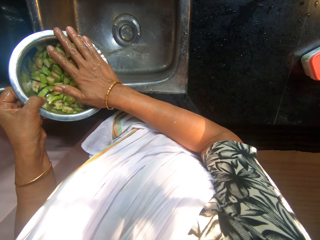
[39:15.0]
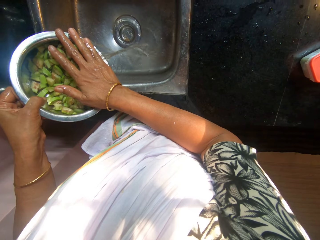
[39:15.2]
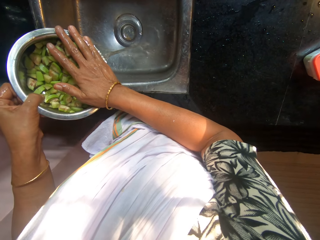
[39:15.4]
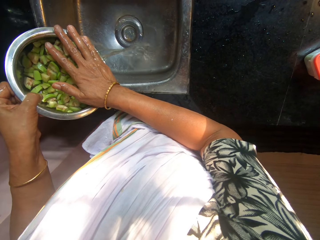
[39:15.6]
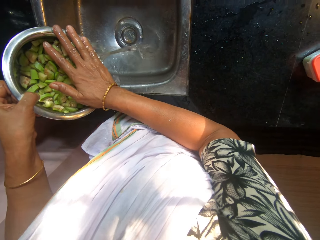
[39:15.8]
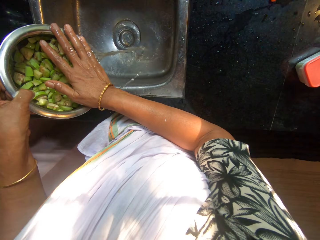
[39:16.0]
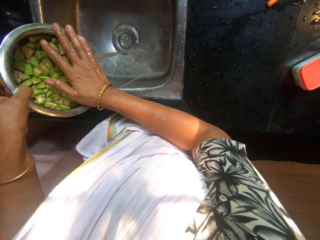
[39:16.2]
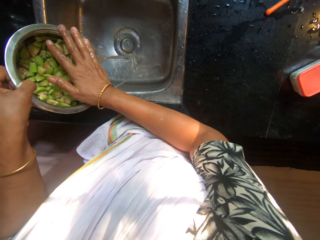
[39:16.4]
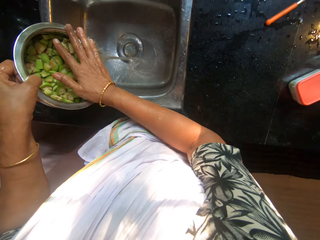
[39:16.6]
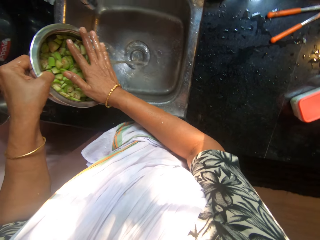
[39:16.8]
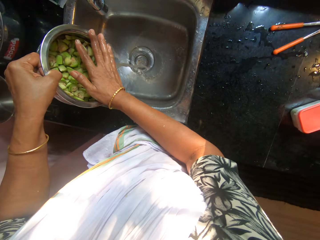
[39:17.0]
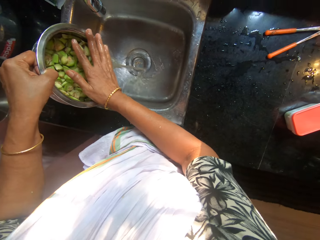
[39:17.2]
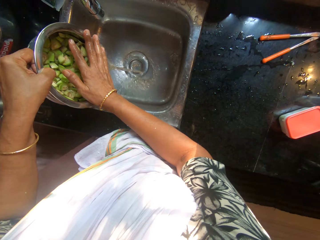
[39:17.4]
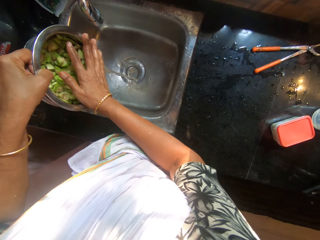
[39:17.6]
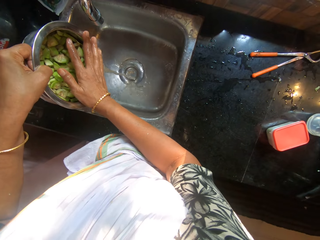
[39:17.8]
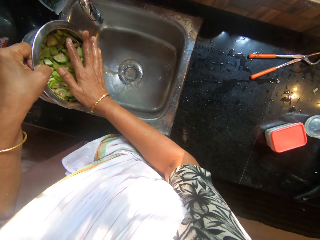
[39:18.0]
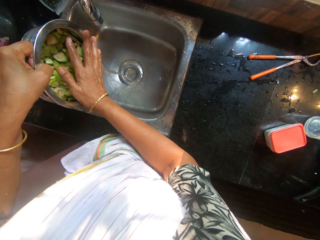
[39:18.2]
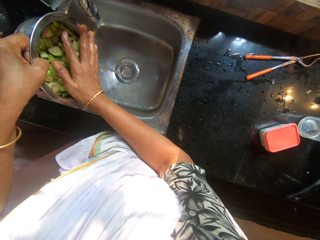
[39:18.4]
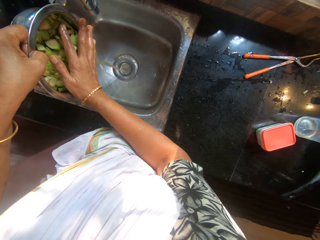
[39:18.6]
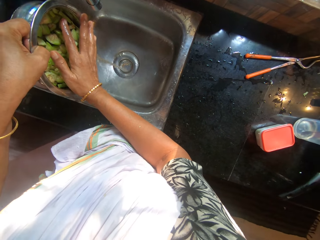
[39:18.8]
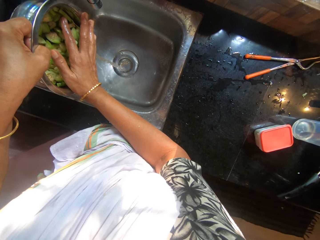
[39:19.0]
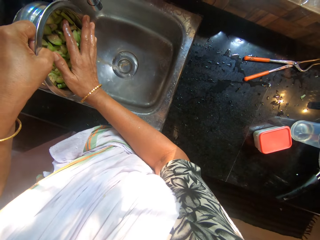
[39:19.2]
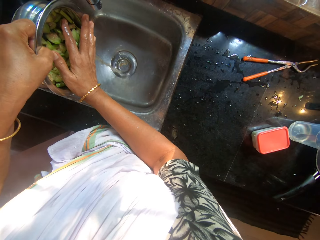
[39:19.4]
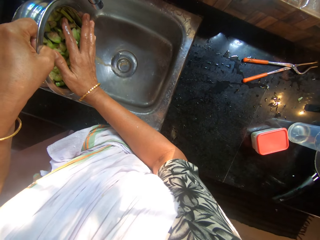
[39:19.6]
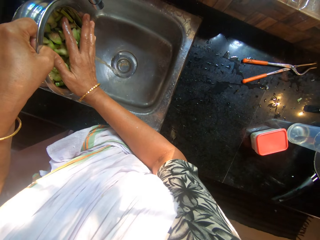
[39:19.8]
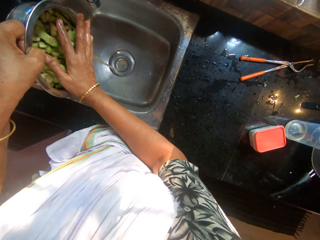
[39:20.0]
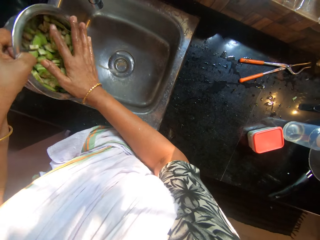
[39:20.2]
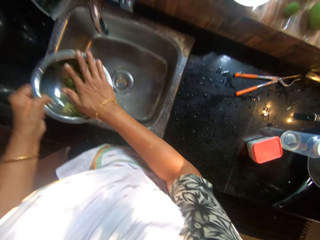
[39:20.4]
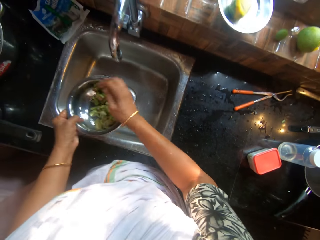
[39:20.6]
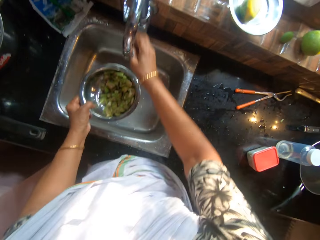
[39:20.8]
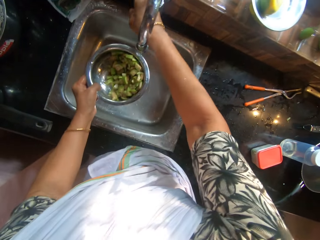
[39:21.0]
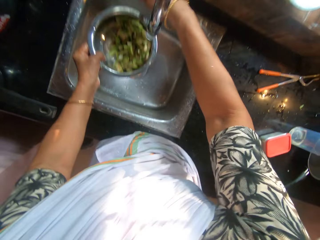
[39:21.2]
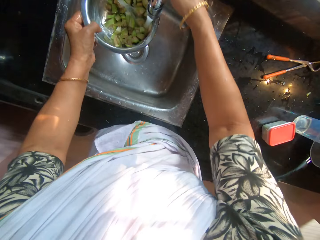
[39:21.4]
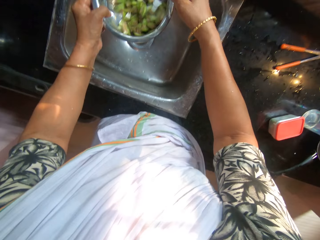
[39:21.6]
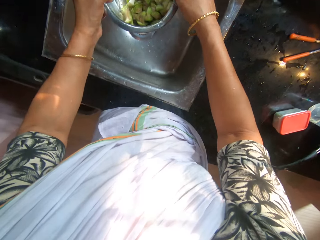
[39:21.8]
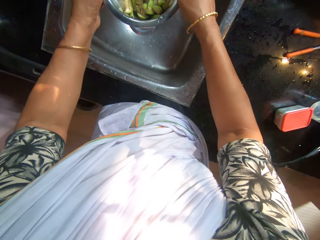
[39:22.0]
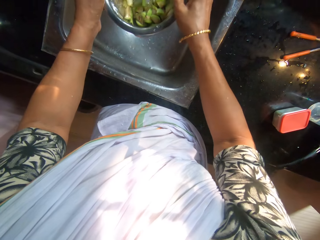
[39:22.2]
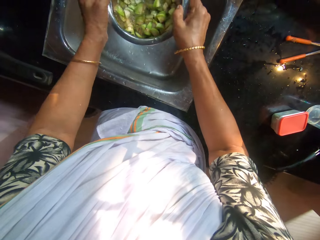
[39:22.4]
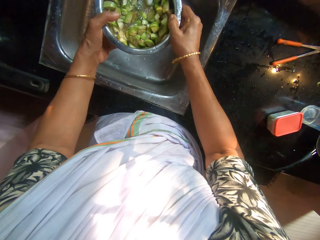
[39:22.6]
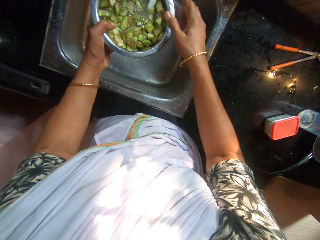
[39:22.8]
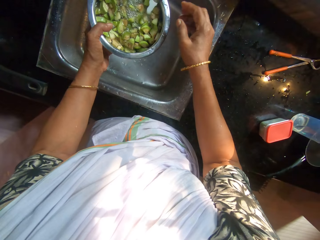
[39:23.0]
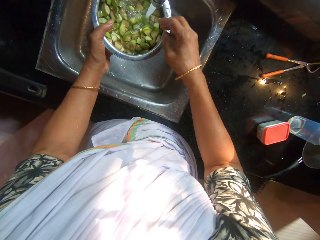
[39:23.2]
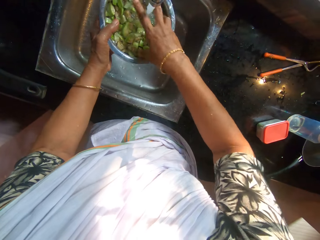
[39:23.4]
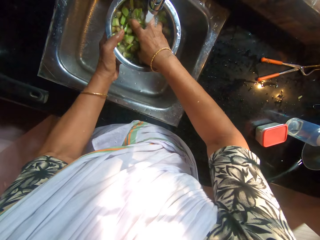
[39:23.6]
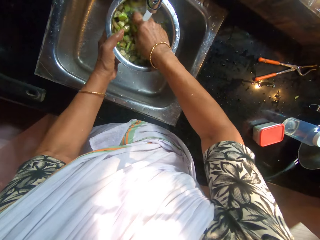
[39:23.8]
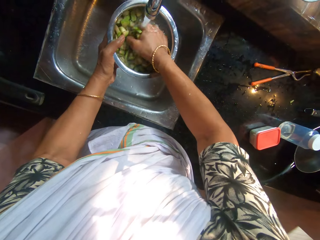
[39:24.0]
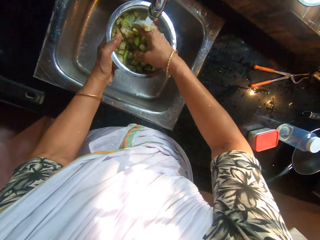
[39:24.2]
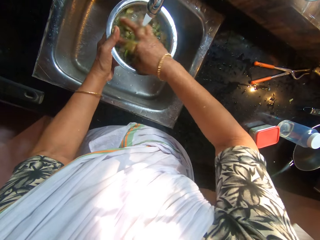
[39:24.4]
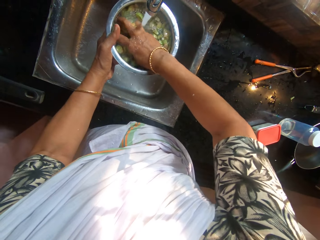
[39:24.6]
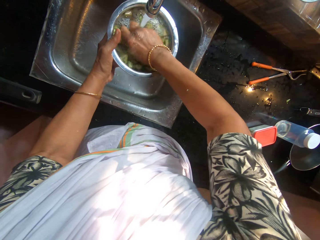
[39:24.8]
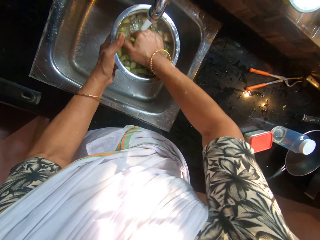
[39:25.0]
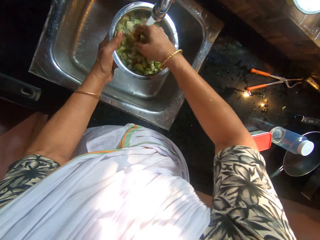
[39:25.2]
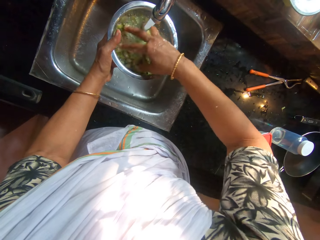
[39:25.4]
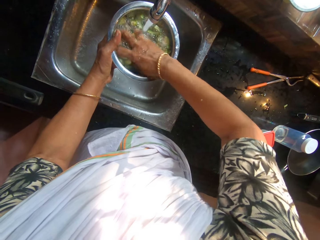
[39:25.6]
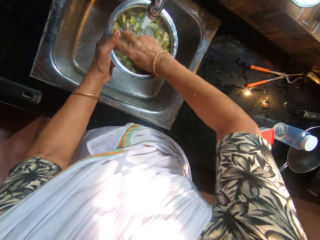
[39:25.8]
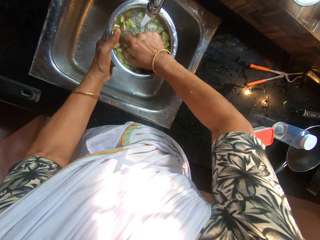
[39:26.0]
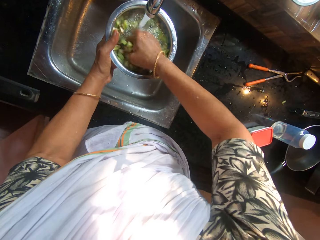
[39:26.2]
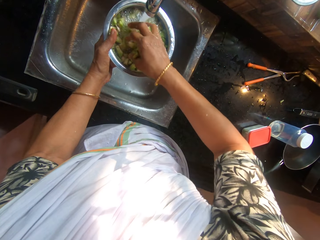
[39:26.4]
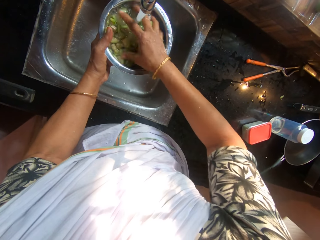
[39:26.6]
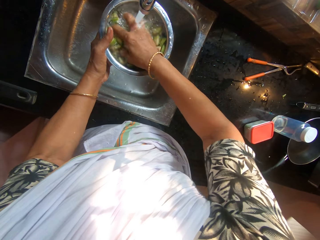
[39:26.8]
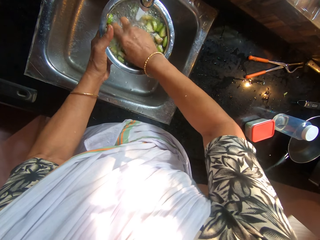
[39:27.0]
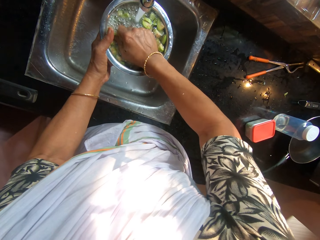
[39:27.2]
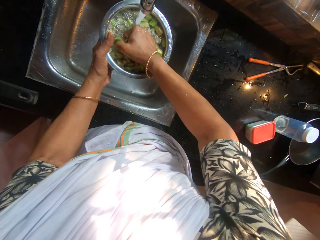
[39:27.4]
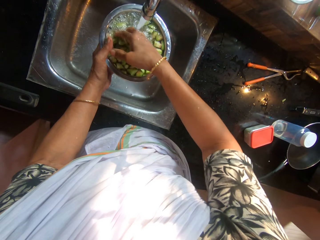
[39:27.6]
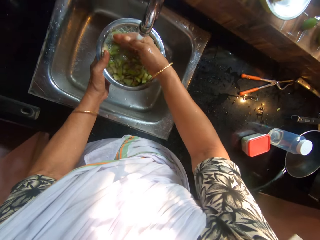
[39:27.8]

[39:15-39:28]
The camera wearer turns on the tap on the sink with her right hand. She holds the bowl under the tap with both hands. She washes the chopped apples in the bowl in her left hand with her right hand.

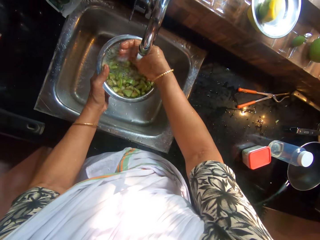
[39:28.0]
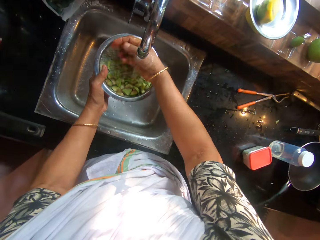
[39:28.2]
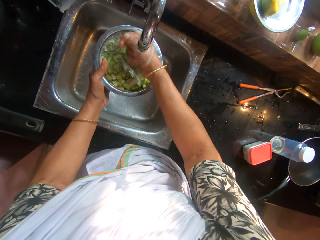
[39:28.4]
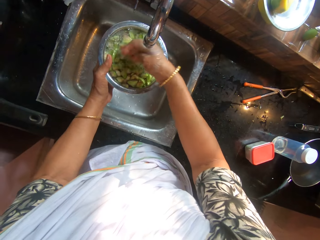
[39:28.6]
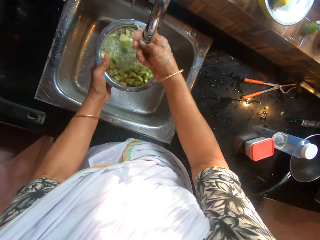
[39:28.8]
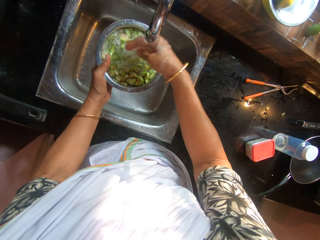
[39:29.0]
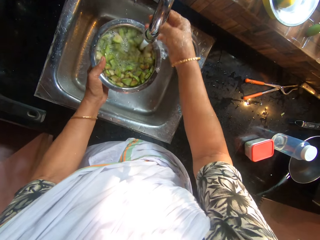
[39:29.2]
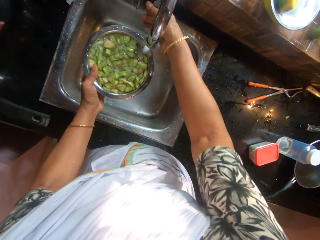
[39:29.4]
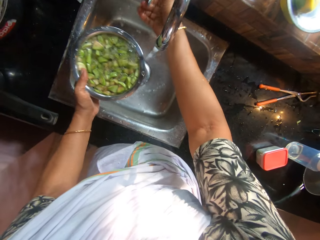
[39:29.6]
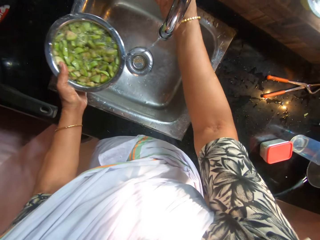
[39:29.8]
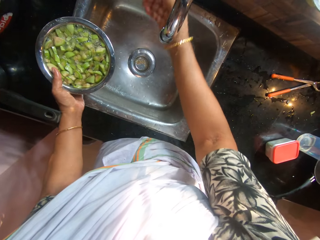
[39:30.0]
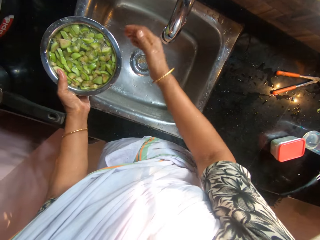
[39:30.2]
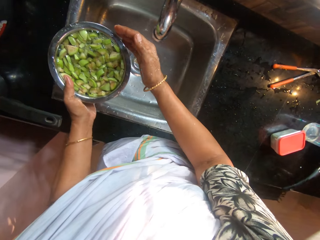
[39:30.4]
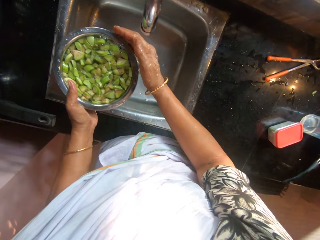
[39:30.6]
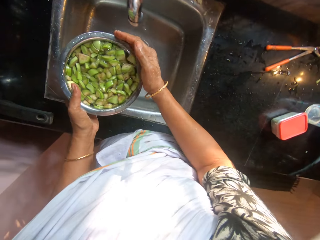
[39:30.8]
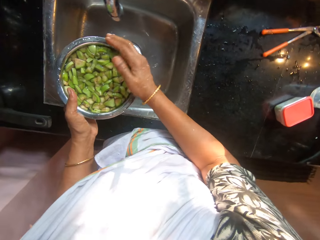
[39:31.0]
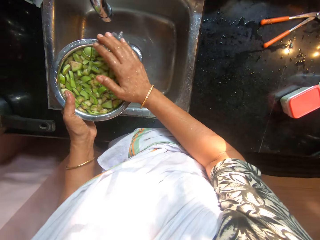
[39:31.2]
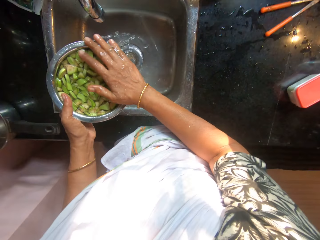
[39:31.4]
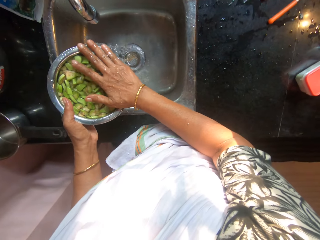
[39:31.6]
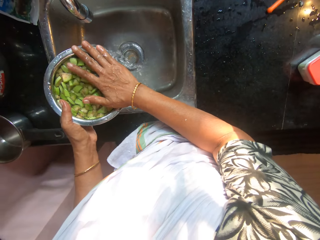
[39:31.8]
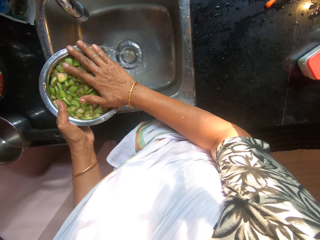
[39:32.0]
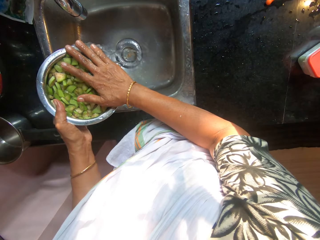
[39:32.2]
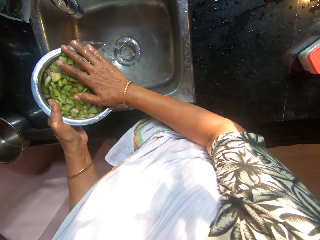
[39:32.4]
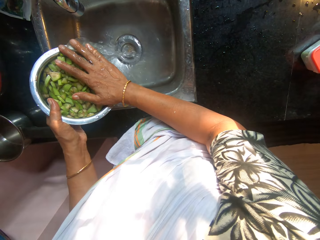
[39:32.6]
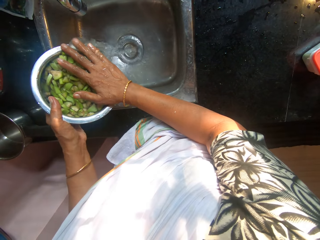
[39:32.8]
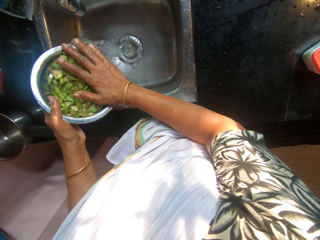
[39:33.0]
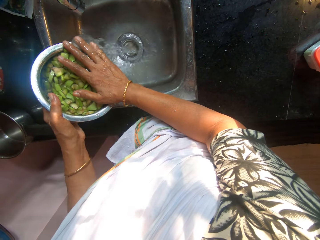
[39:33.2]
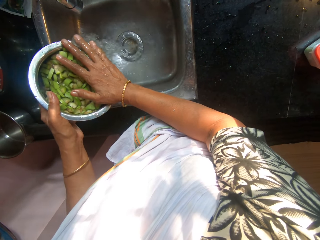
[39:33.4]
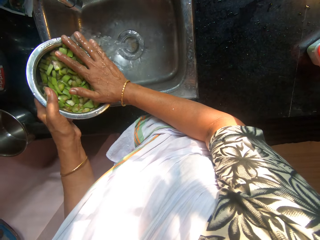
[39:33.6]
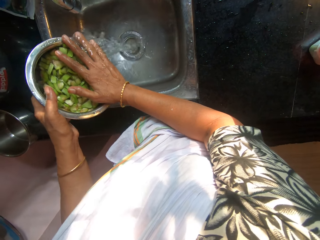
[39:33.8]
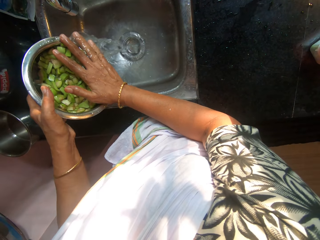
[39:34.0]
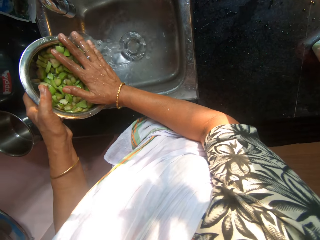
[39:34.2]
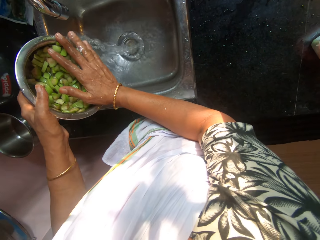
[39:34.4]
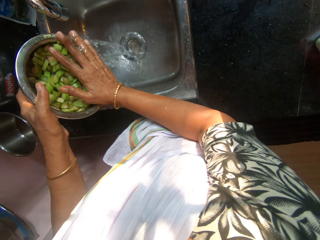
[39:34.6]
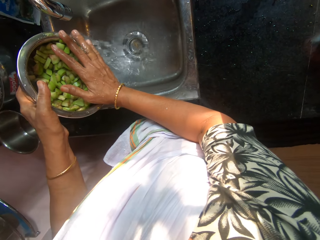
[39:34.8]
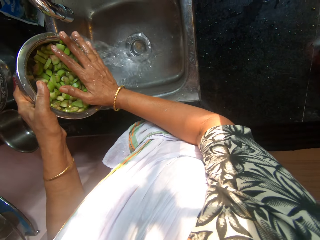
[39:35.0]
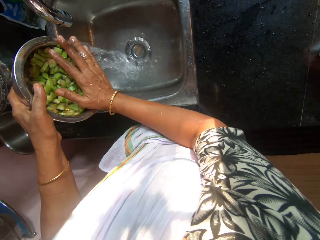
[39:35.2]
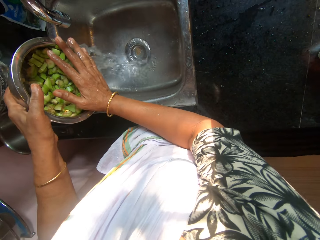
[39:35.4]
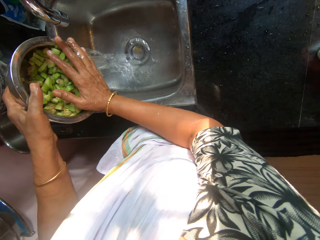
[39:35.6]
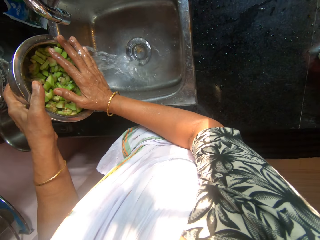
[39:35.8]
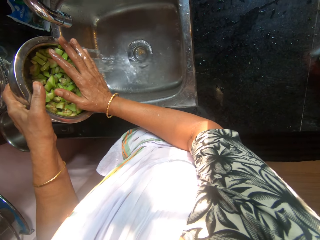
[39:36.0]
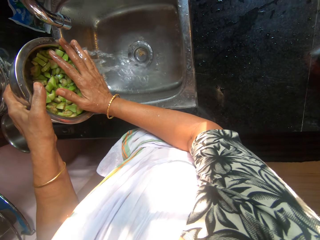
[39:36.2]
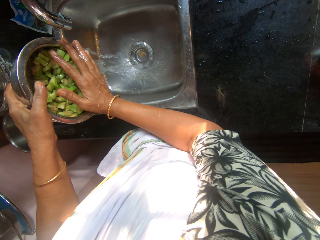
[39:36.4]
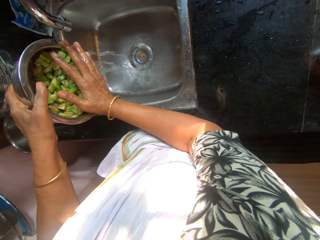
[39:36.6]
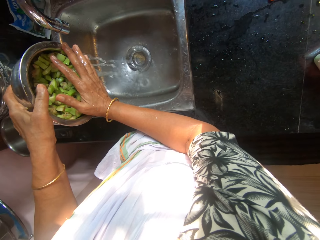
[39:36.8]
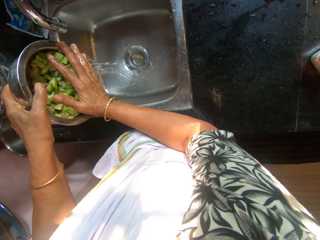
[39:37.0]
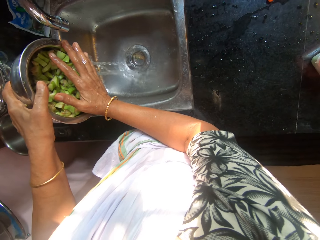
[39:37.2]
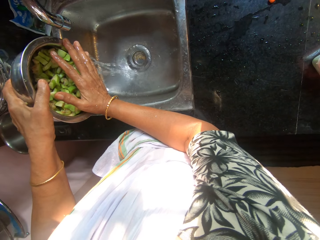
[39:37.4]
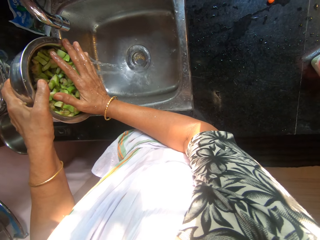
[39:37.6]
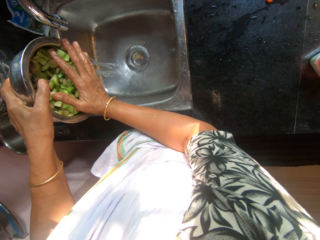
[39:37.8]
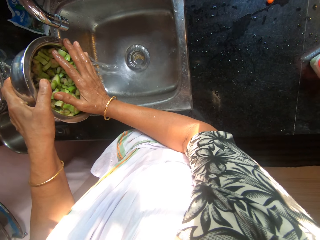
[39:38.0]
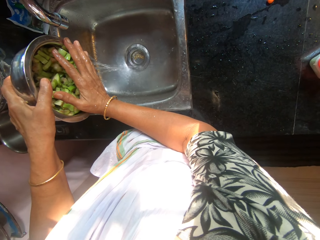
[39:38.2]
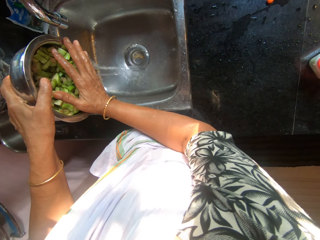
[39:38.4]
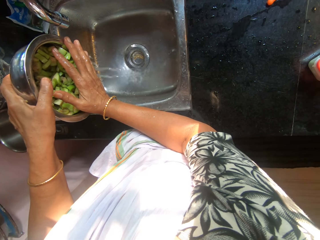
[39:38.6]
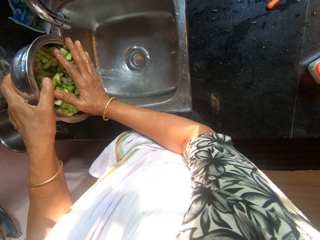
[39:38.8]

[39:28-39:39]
The camera wearer turns off the tap on the sink with her right hand. She places her right hand on the bowl in her left hand. She pours water from the bowl in both hands into the sink. She sieves water in the sink.
